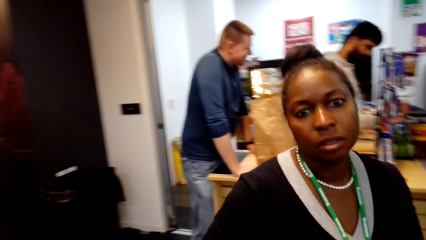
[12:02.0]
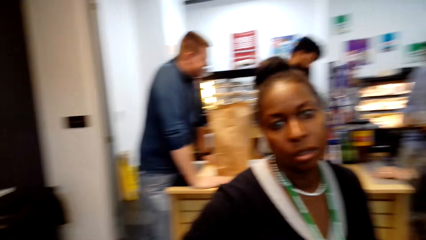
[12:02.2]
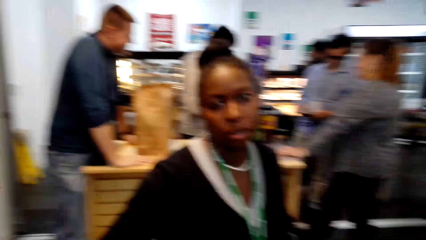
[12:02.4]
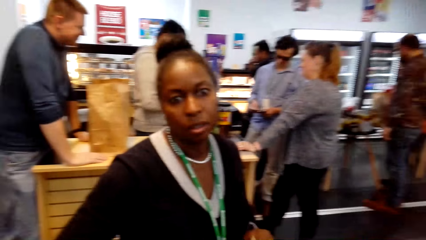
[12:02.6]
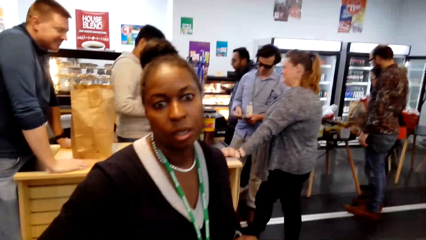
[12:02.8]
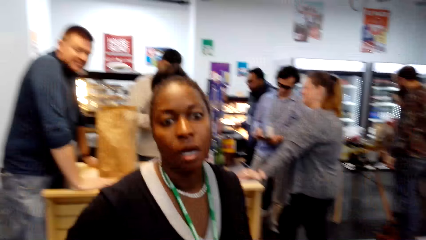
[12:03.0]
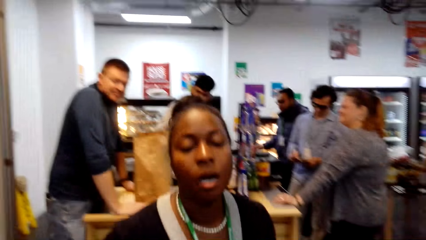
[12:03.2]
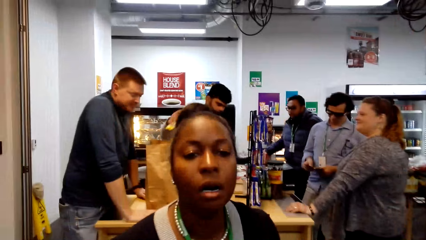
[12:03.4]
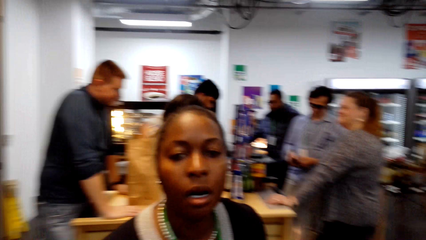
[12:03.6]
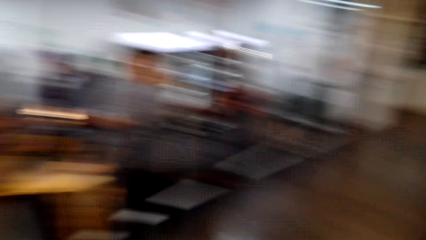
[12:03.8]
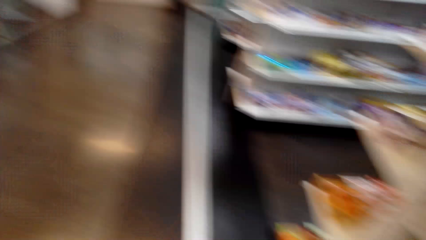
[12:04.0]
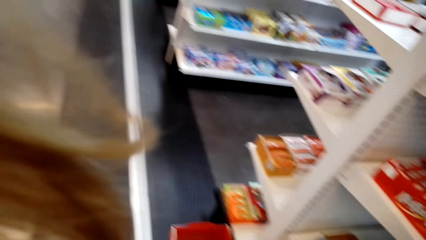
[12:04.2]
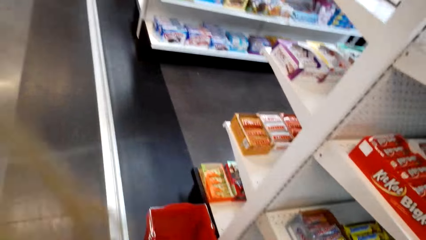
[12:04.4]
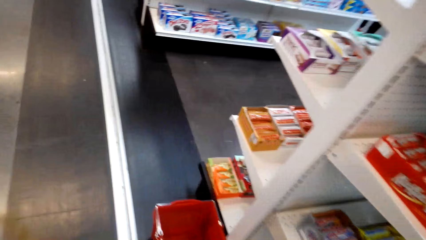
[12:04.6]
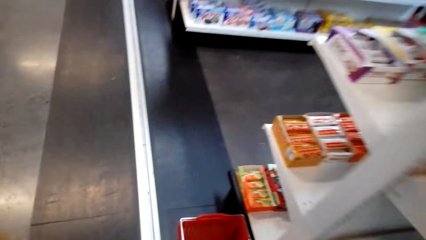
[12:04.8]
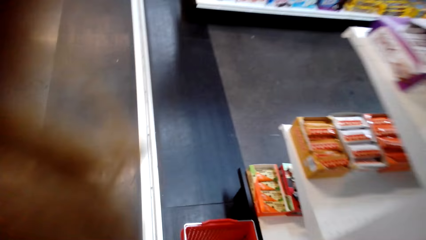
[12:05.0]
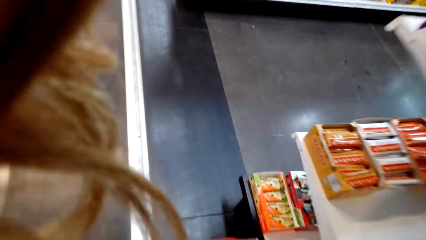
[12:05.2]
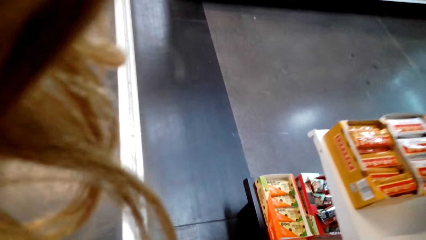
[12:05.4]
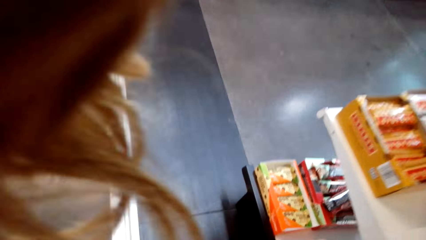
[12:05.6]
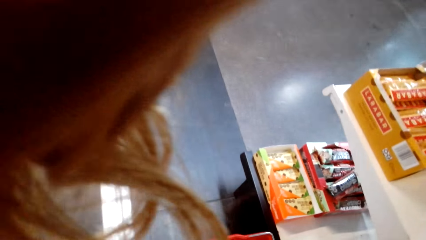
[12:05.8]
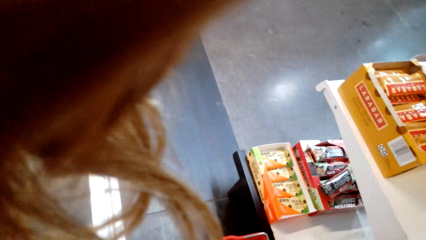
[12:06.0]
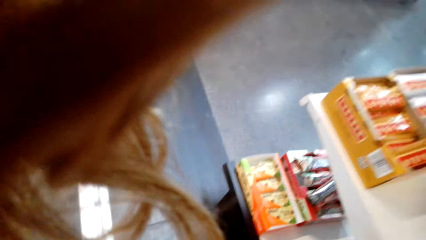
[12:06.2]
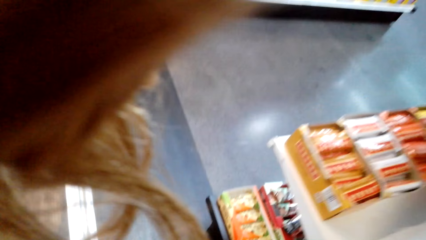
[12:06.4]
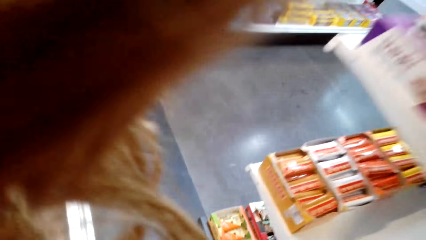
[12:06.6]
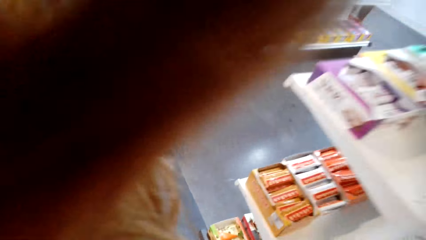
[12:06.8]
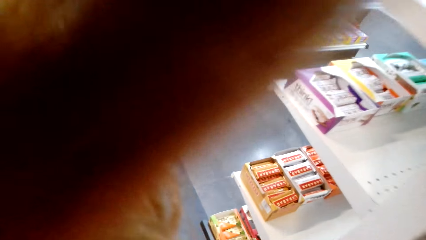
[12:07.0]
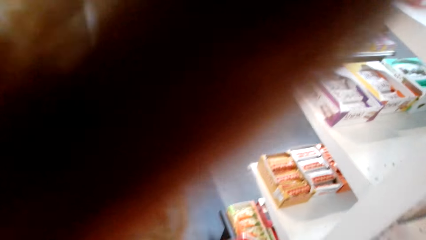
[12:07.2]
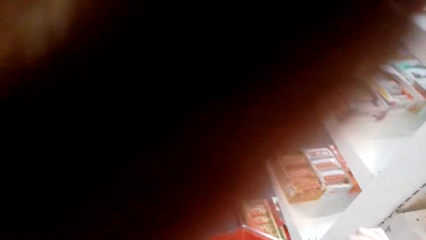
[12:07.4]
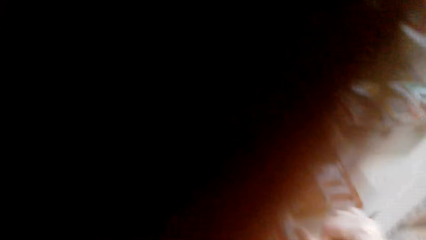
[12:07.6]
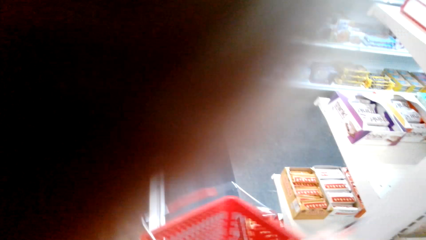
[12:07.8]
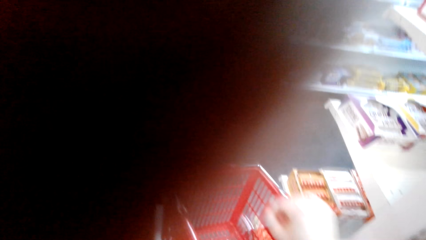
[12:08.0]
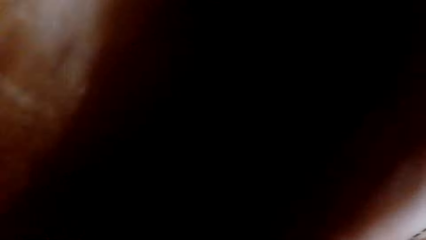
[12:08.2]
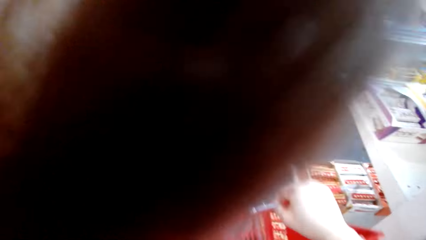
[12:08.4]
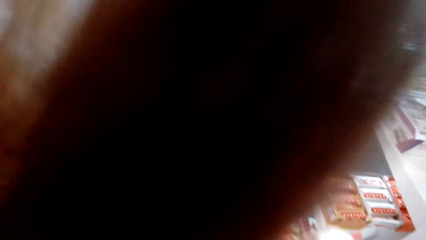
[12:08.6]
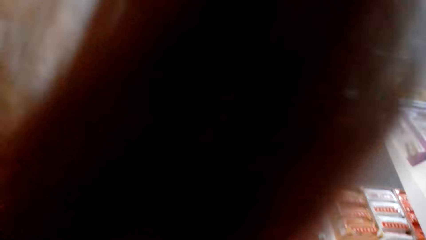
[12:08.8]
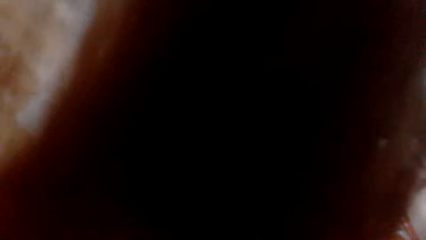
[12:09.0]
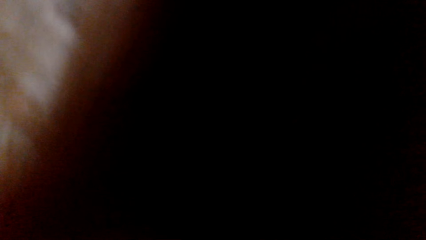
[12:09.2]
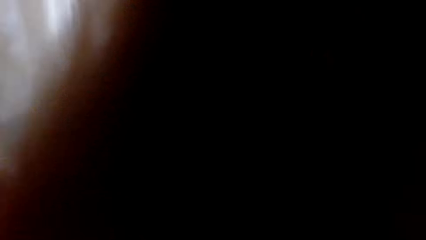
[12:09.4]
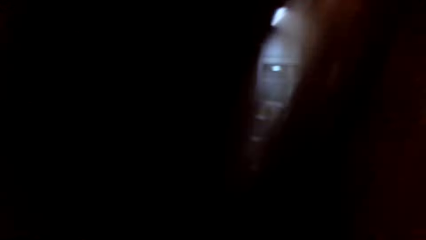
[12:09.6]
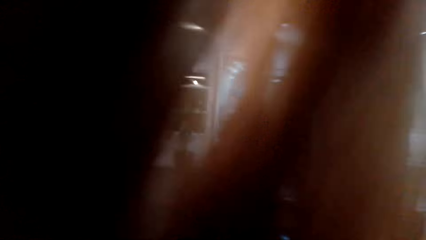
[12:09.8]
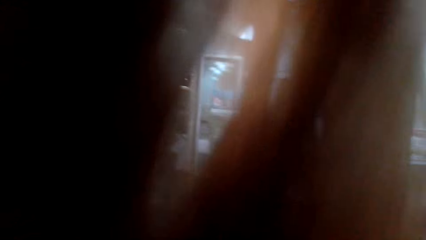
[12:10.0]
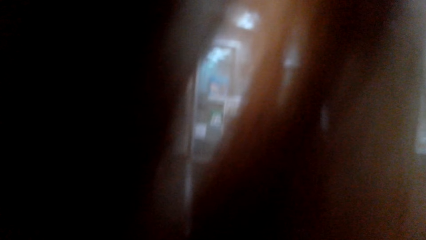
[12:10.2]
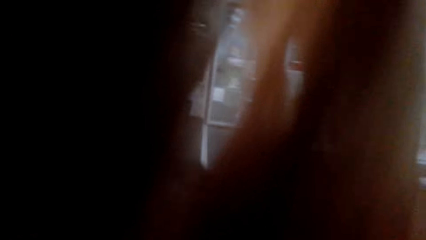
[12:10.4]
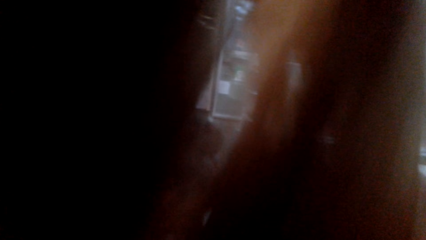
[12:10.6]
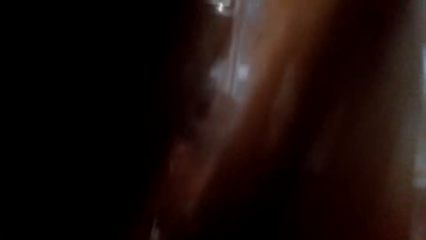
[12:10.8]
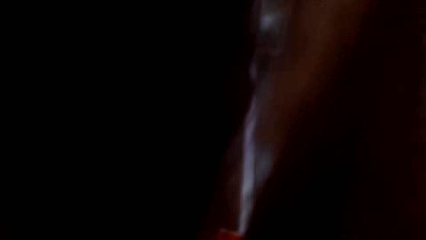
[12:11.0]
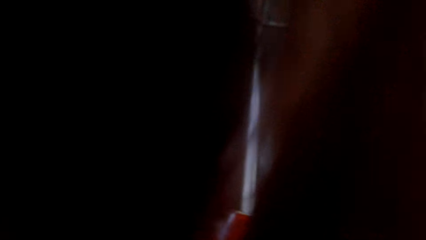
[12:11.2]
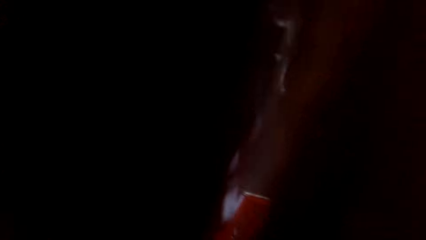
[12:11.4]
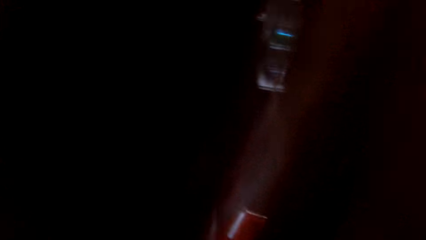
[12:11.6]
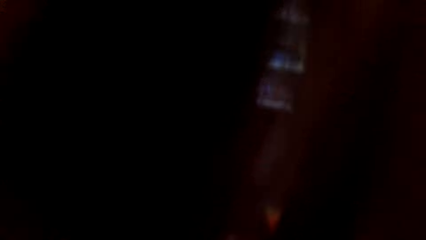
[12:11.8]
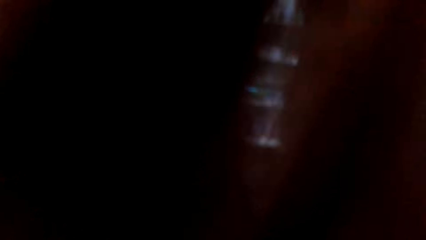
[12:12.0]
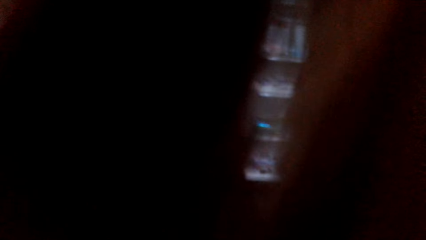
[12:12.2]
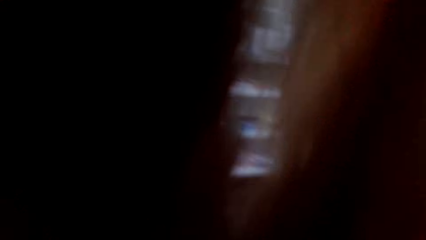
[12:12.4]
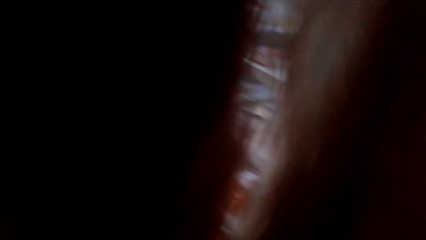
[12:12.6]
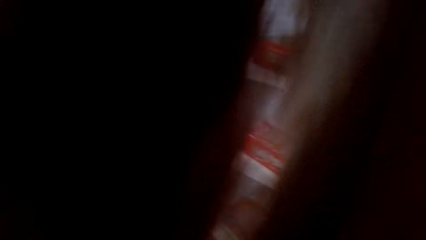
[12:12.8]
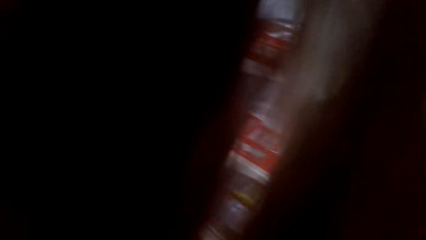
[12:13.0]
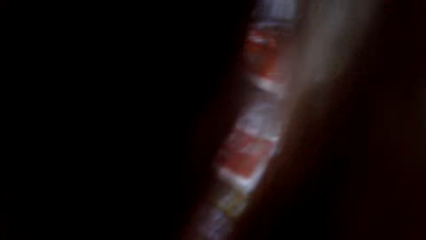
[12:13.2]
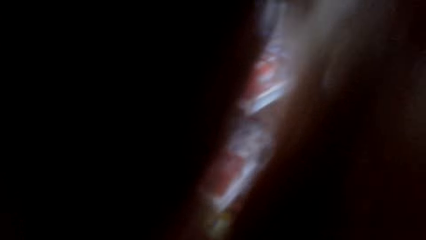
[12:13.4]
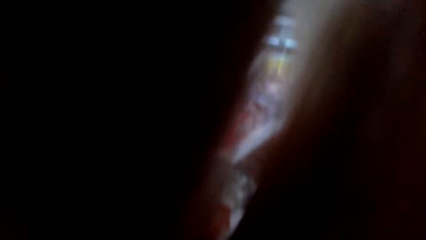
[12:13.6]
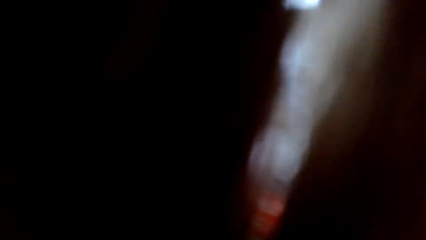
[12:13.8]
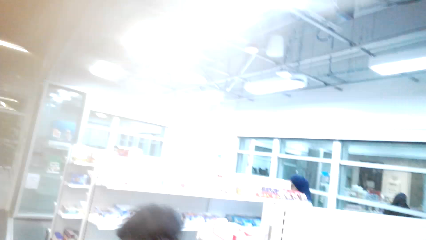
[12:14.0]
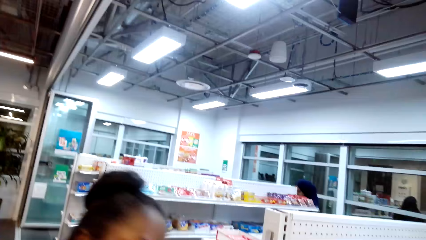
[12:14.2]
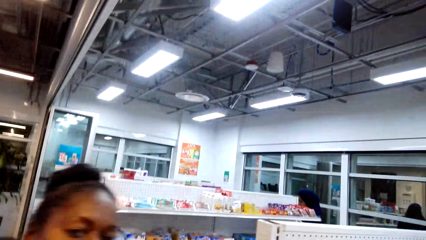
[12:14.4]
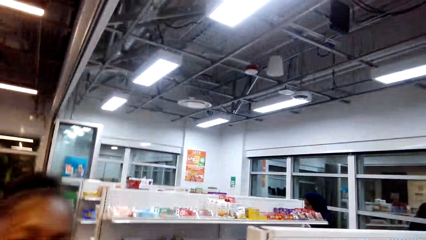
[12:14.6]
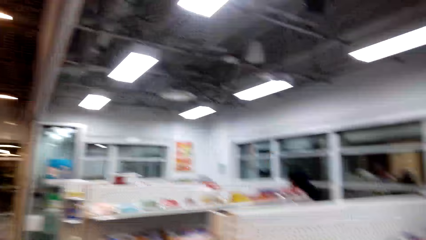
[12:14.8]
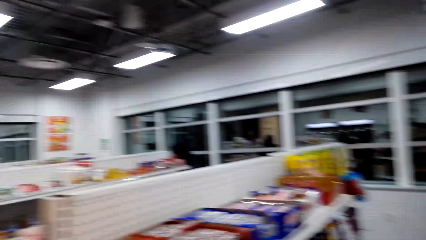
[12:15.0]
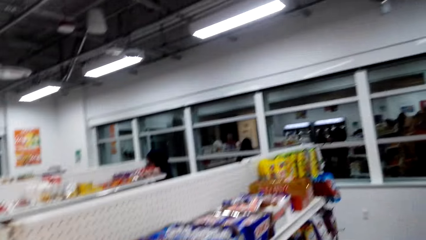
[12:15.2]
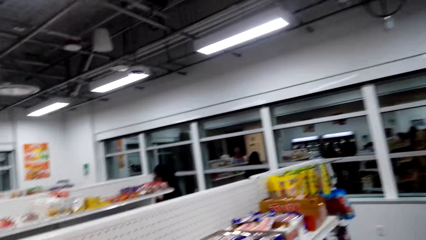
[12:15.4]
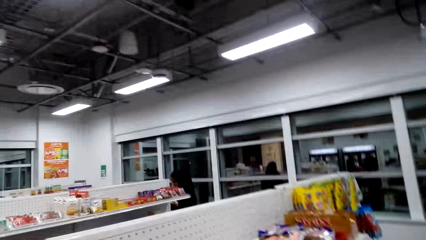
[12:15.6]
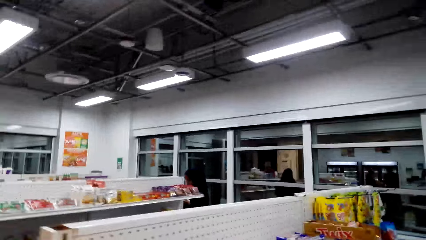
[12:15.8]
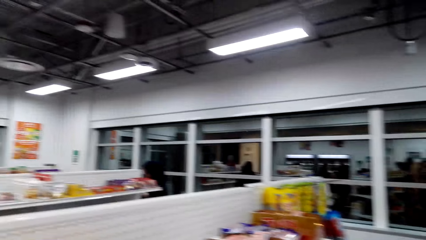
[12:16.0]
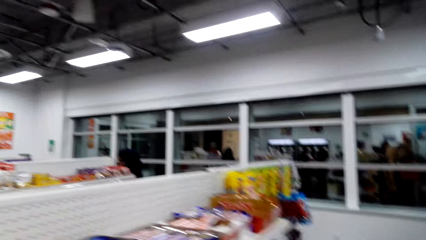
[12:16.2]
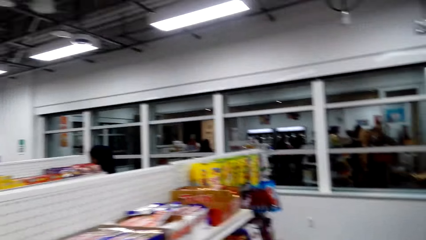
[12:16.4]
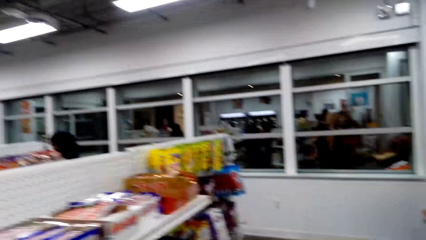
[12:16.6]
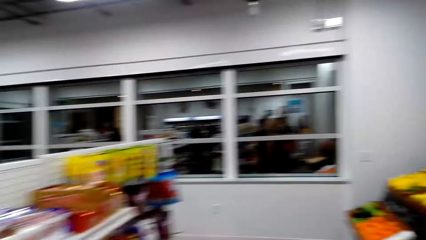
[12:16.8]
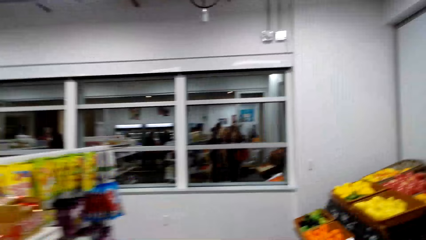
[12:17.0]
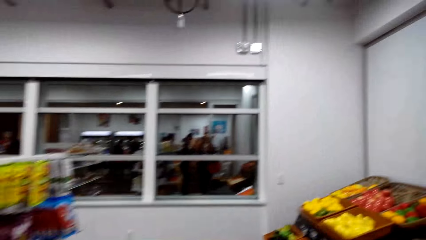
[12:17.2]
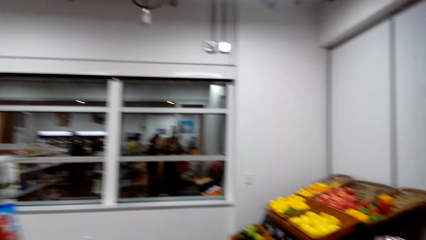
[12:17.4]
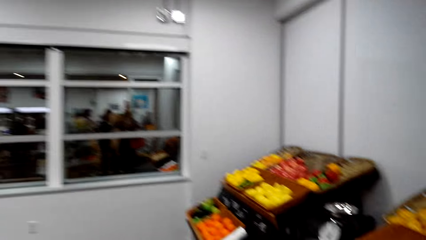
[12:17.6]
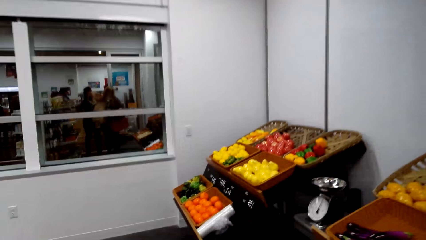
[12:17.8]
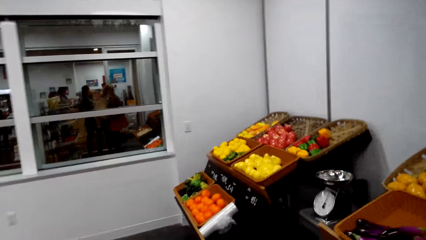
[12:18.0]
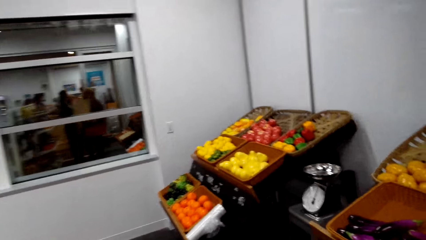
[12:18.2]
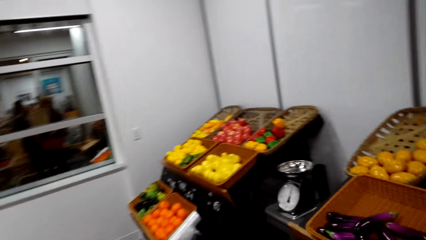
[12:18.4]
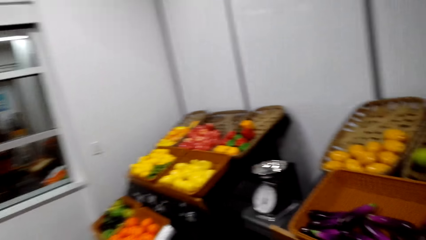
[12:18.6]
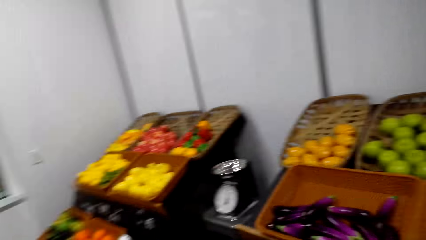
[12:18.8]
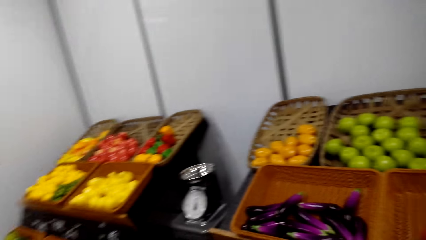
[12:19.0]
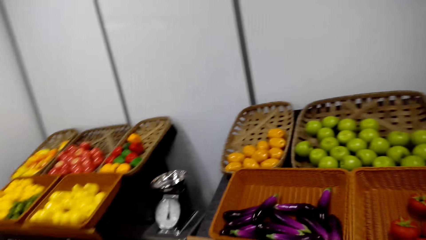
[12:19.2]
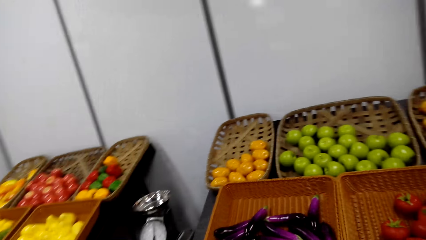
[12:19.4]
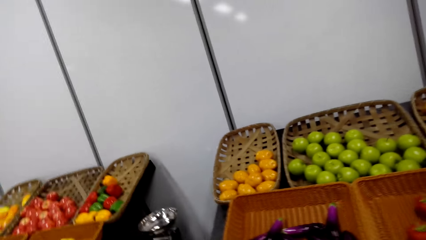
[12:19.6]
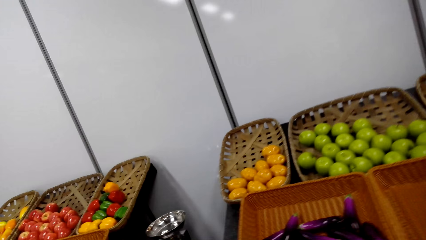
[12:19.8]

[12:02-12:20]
The camera wearer converses with a woman. They grab a shopping basket outside the store. They enter the supermarket and converse with the woman. The woman enters the supermarket. The camera wearer walks inside the supermarket and converses with the woman.
